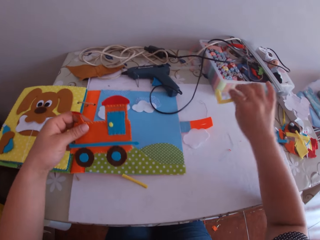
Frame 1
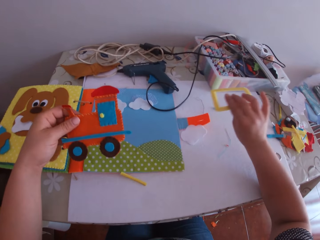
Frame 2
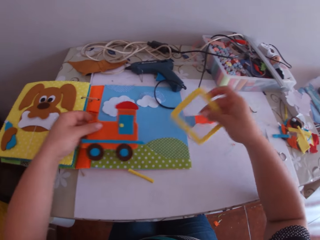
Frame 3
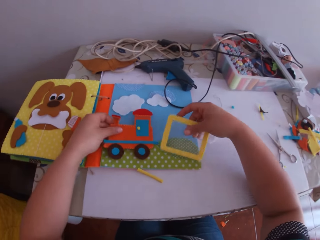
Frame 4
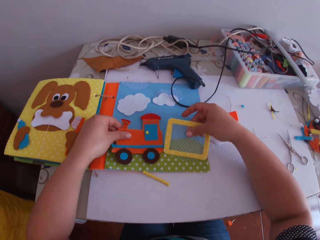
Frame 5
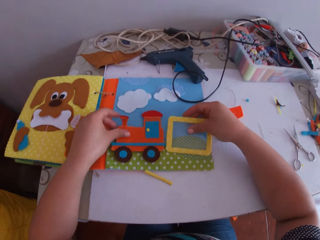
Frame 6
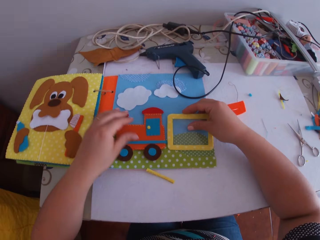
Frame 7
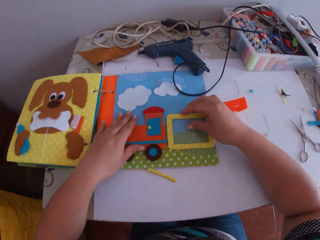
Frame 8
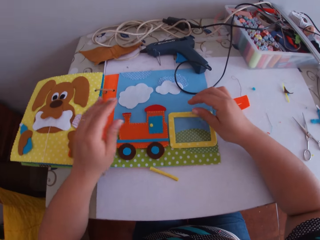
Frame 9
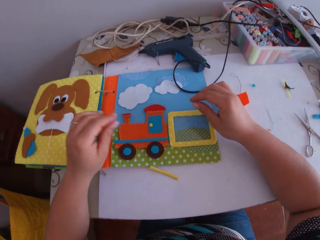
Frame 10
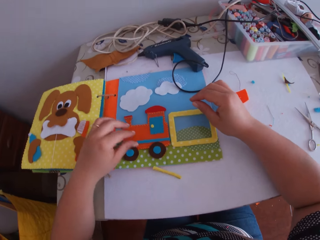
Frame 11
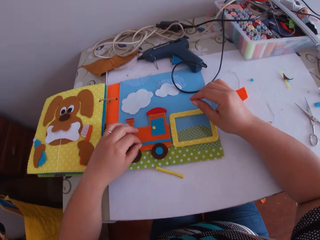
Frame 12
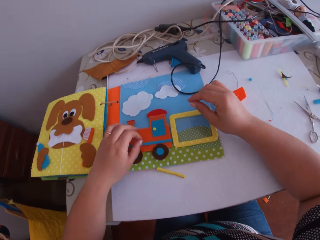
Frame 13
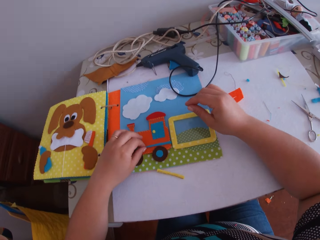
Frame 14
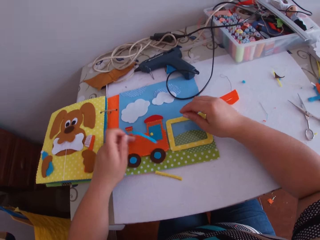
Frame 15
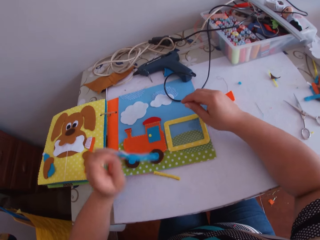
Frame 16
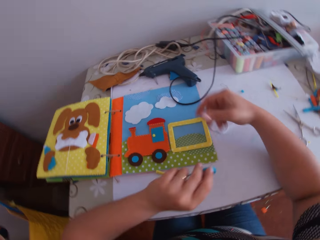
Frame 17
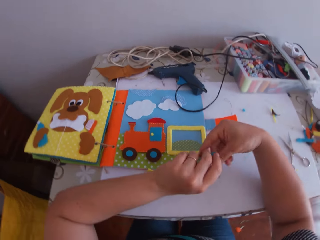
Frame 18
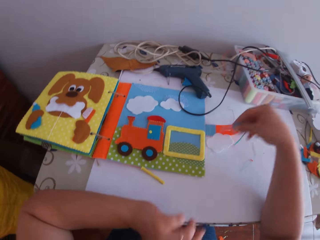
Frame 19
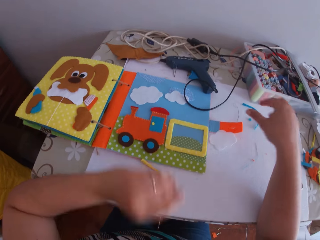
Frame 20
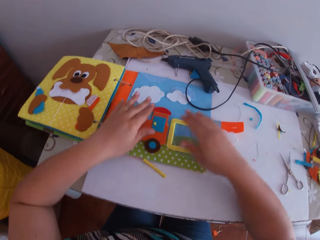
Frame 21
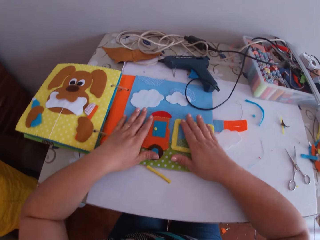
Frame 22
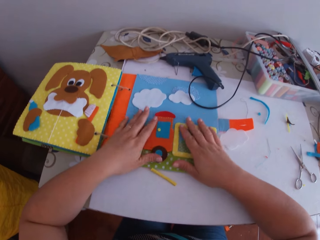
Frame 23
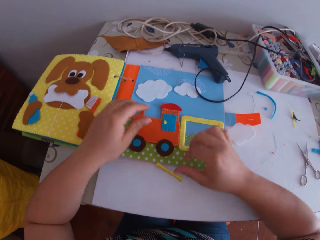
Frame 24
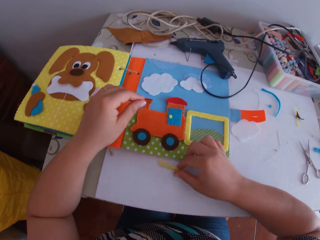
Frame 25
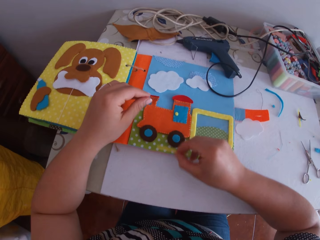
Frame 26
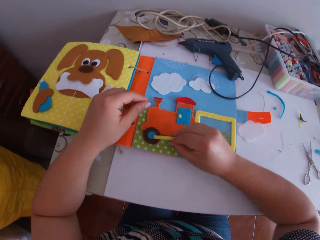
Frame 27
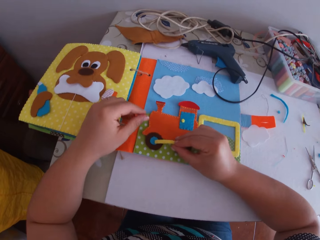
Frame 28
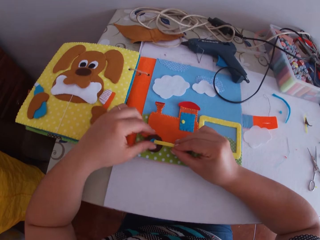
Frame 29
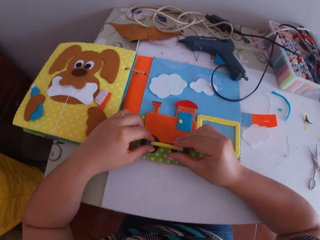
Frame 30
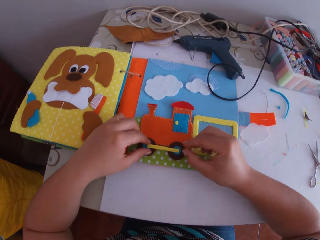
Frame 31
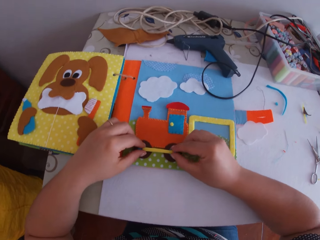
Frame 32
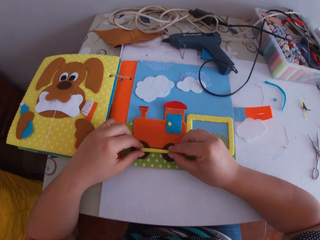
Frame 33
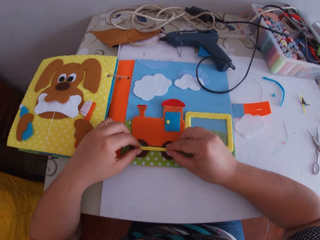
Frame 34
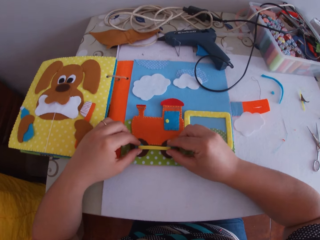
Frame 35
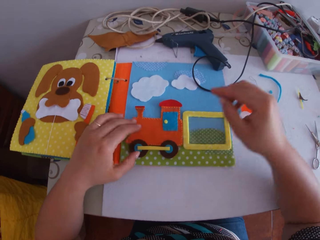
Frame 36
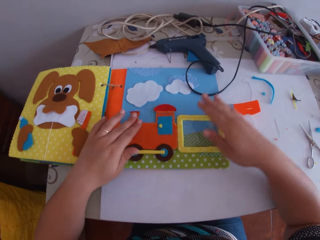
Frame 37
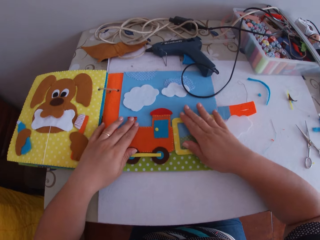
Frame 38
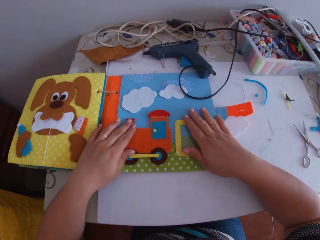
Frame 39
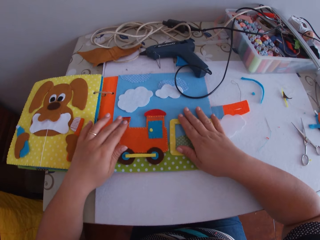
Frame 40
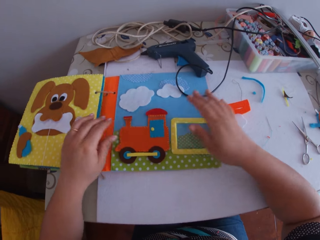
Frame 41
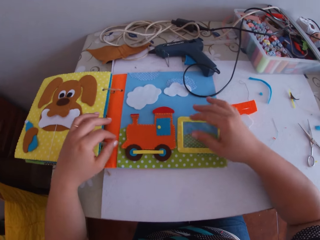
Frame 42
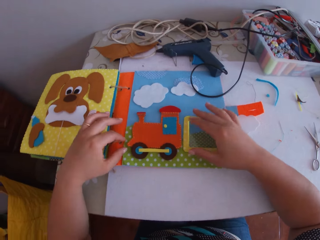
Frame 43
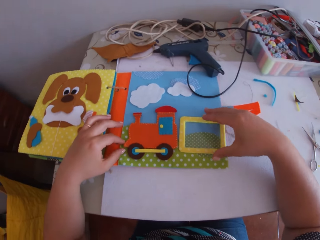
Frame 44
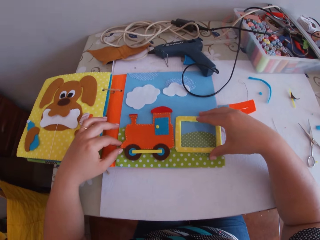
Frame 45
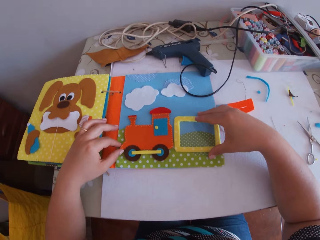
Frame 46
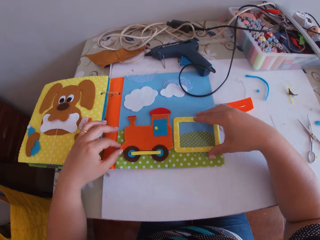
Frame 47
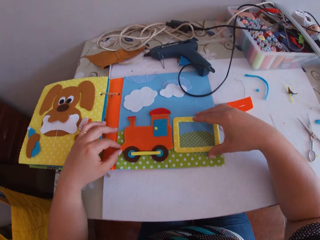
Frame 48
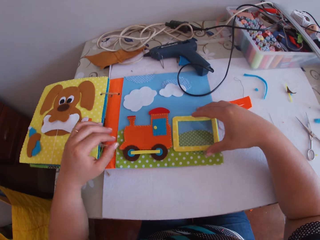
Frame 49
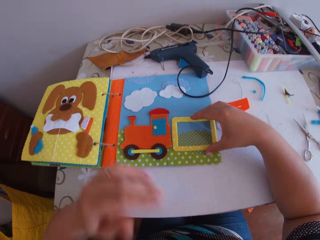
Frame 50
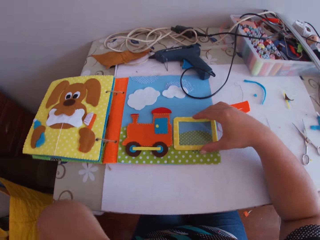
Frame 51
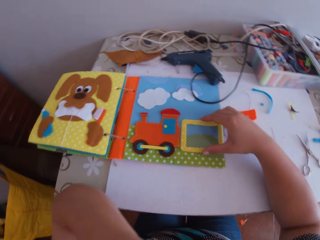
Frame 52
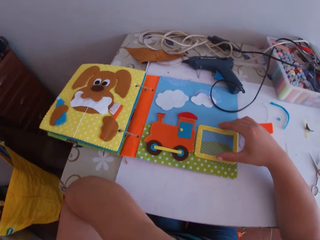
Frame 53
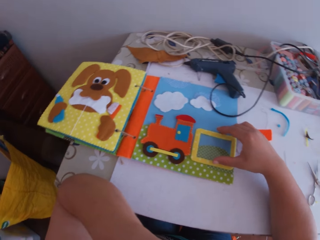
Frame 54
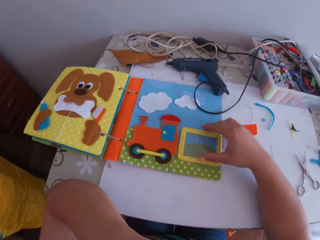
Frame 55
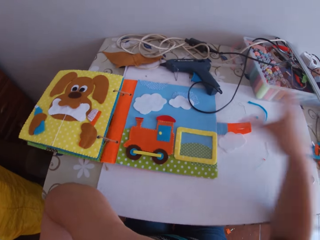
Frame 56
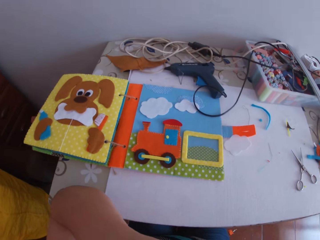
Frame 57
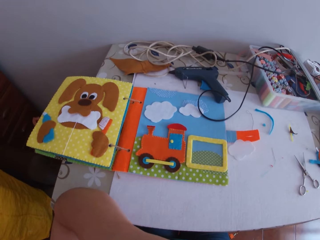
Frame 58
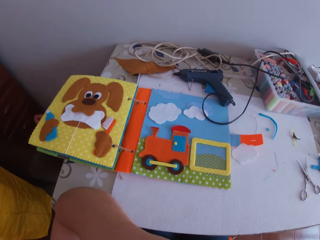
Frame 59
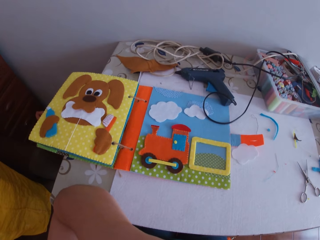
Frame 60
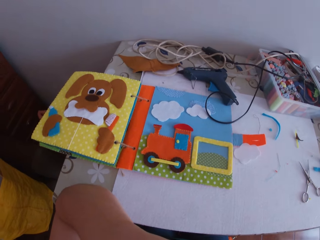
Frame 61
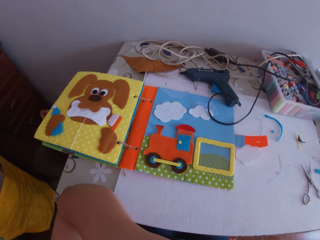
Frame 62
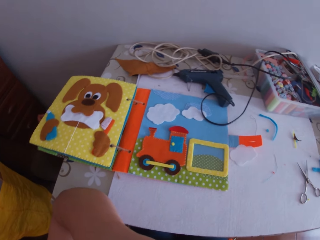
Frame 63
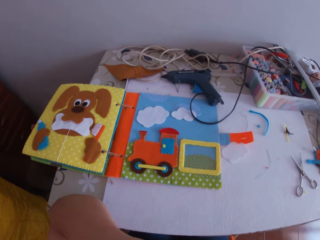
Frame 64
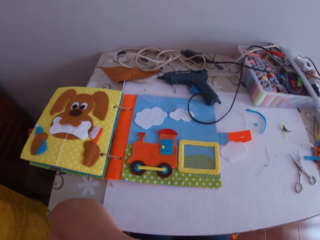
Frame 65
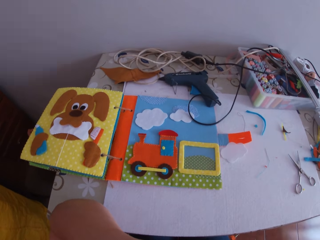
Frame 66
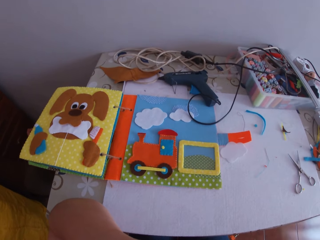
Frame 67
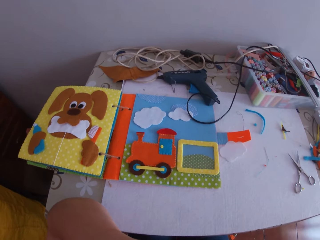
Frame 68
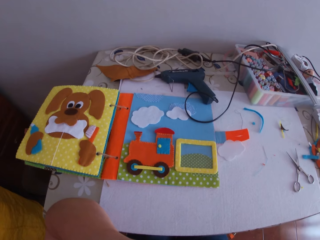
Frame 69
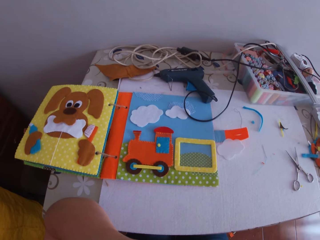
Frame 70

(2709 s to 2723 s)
The camera wearer drops the white crafted fabric on the table with his right hand. He shakes a craft toy. He places the crafted fabric in his left hand on a craft book. He places the yellow crafted fabric in his right hand on the craft book. He fixes craft toys on the book. He picks up the detached blue fabric from the crafted fabric with his left hand. He transfers the detached blue fabric from his left hand to his right hand. He places the detached blue fabric on the table with his right hand. He throws a craft cloth on the table. He adjusts the crafted fabric and the yellow crafted fabric on the craft book with both hands. He picks up a detached yellow fabric from the table with his right hand. He fixes a craft cloth on the craft toy. He places the detached yellow fabric on the crafted fabric on the table with his right hand. He adjusts the yellow fabric on the crafted fabric with both hands. He fixes craft clothes on the book. He touches his face with his left hand. He touches his face with his right hand.

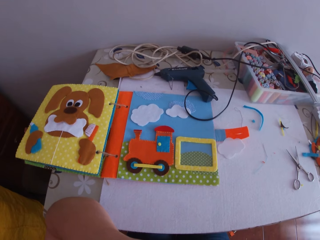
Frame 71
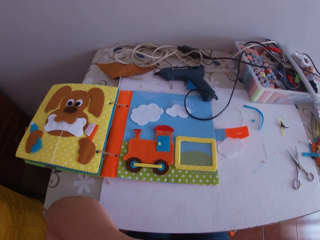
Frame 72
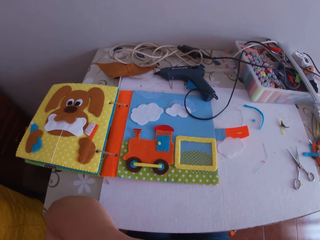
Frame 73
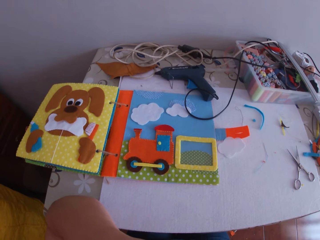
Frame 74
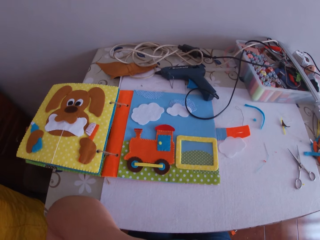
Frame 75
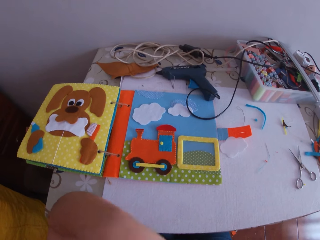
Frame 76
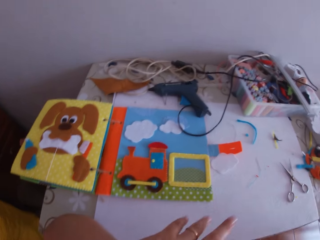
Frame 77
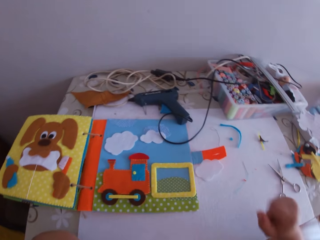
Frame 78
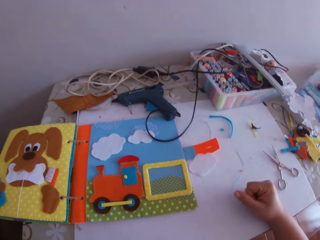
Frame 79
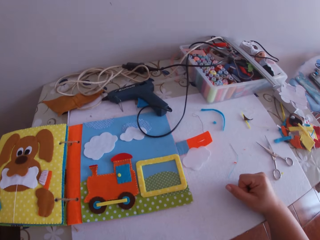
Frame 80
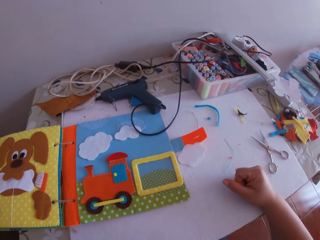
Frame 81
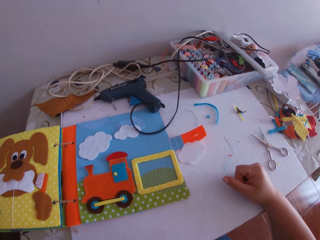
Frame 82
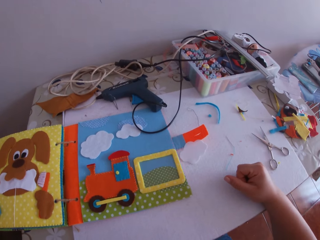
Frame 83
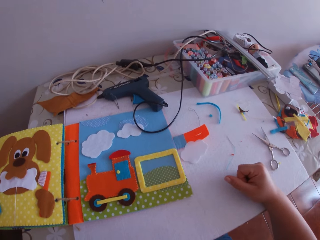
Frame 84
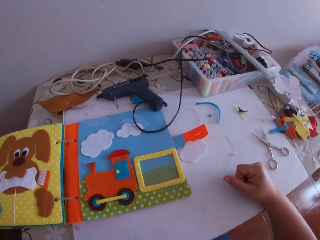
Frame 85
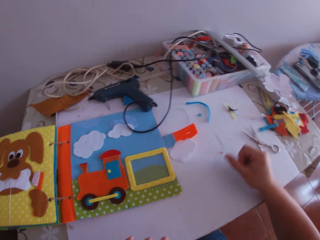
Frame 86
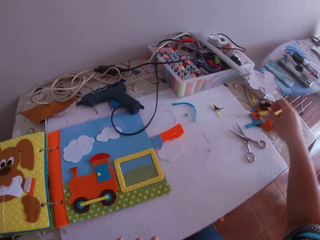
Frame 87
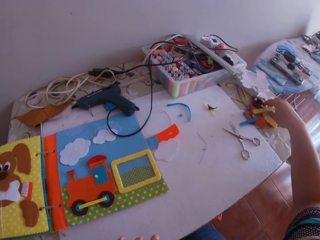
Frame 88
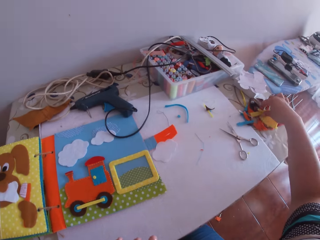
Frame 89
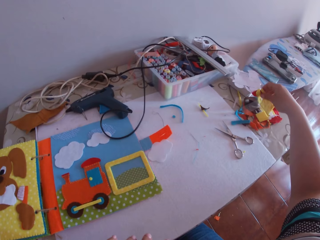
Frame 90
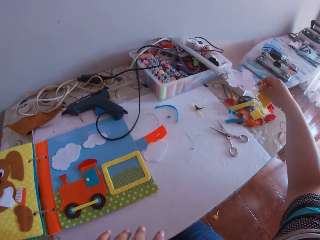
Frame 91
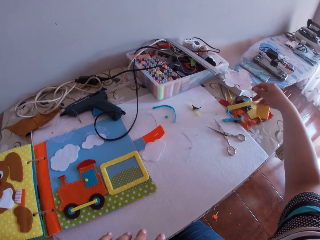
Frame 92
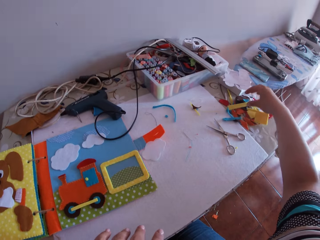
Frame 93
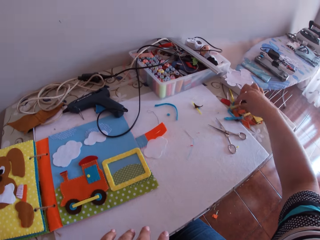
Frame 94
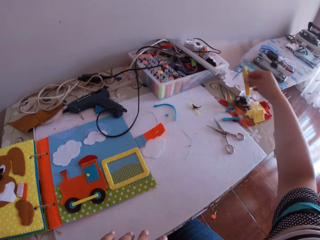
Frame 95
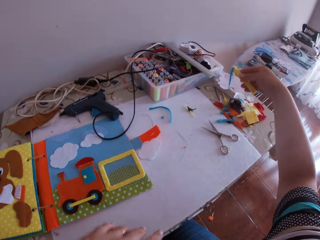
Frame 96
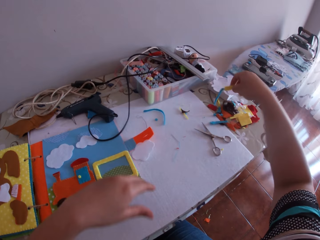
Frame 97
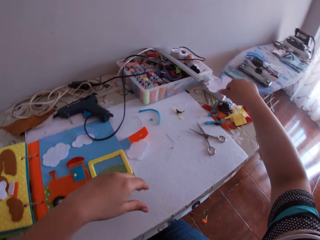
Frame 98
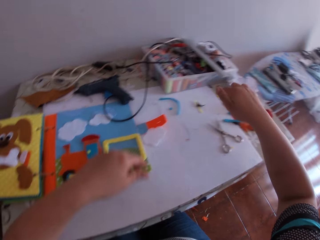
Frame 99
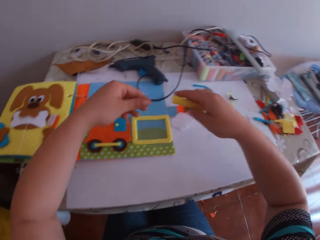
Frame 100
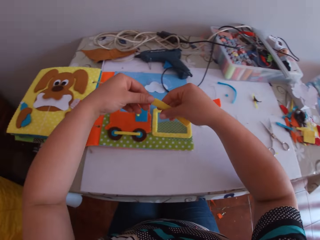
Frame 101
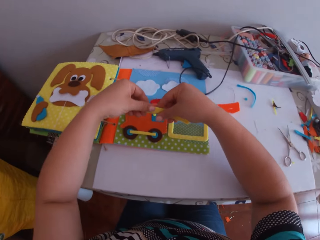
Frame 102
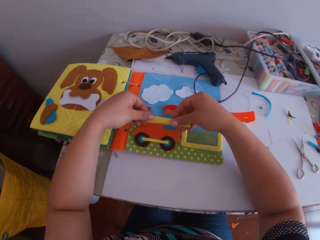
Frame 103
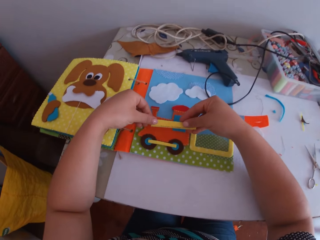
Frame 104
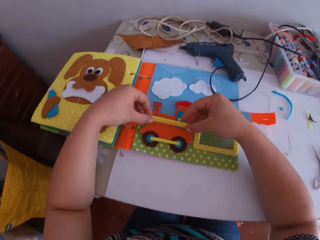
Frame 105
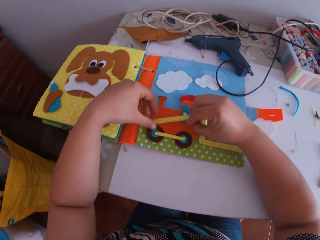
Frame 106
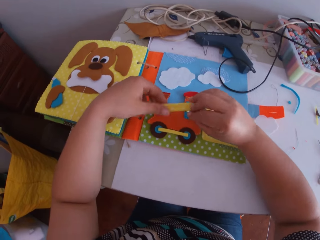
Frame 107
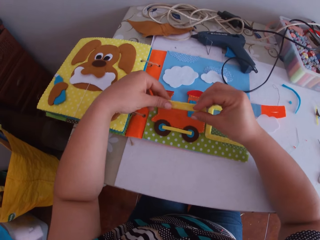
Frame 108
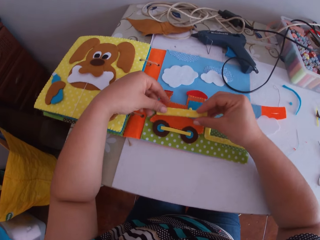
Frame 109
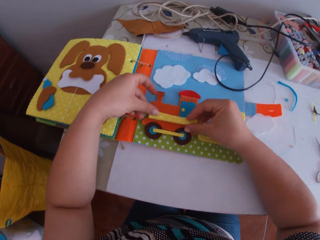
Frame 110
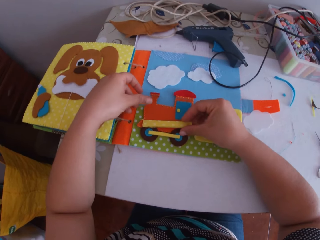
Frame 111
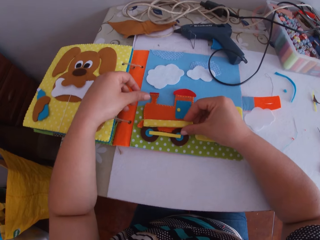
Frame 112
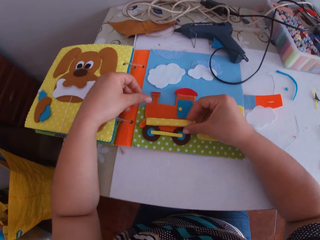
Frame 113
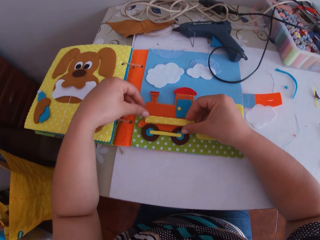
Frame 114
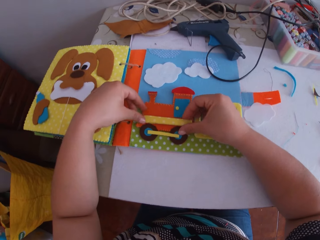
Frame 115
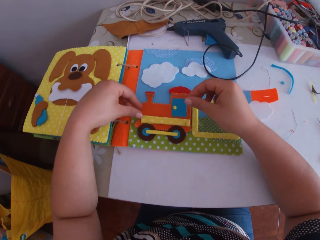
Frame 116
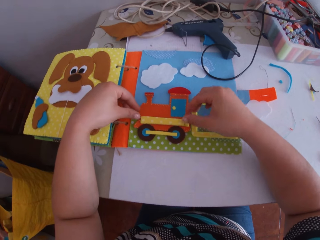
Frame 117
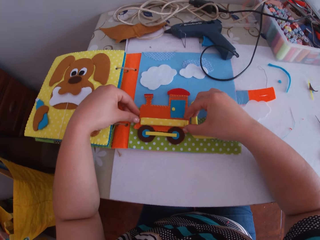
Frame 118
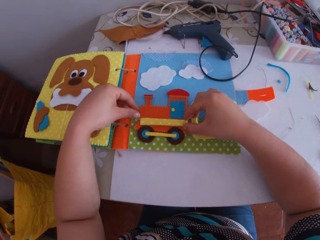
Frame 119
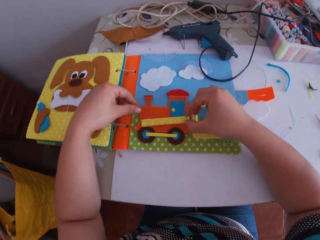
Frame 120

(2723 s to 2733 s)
The camera wearer places his right hand on the table. He looks around. He picks up a craft cloth on the table. He drops the craft cloth on the table. He picks up a yellow fabric from the table with his right hand. He drops the craft cloth on the table. He holds the craft cloth. He turns the craft cloth. He places the yellow fabric on the crafted fabric on the crafts book with his right hand. He fixes a craft cloth on the toy clothe. He picks up a craft cloth on the toy clothe.
